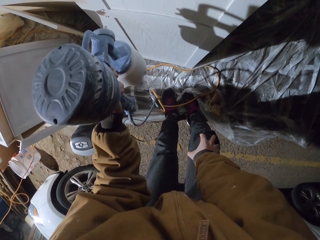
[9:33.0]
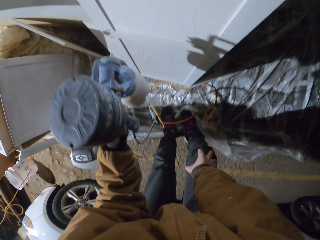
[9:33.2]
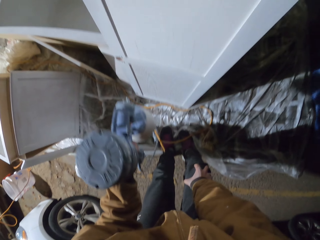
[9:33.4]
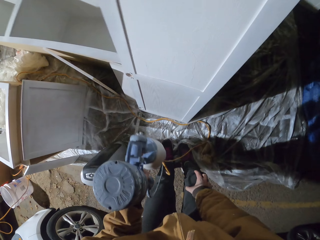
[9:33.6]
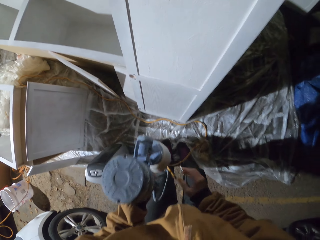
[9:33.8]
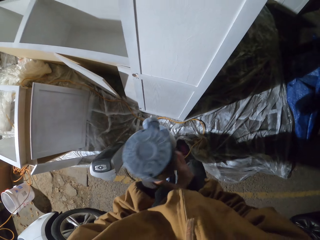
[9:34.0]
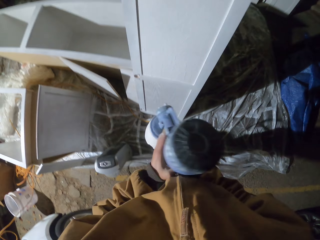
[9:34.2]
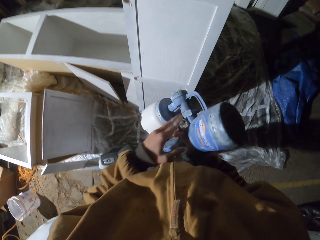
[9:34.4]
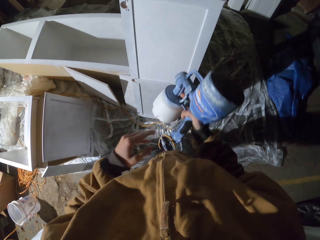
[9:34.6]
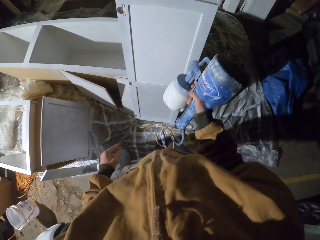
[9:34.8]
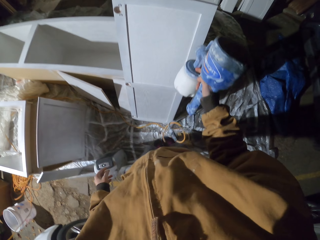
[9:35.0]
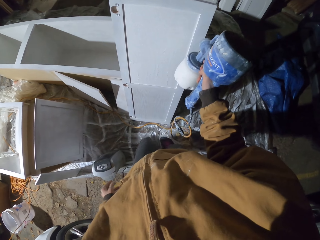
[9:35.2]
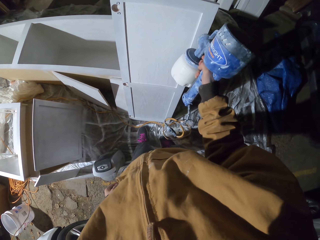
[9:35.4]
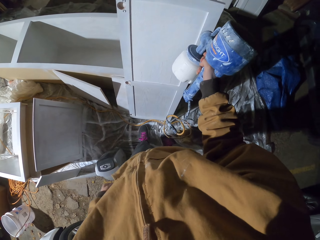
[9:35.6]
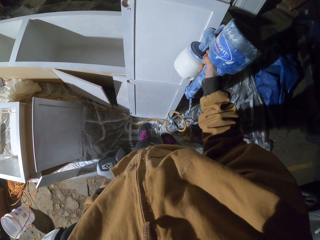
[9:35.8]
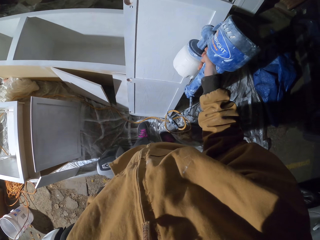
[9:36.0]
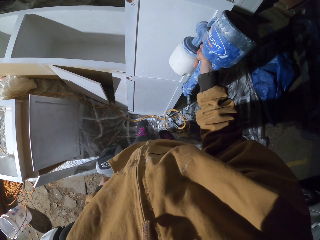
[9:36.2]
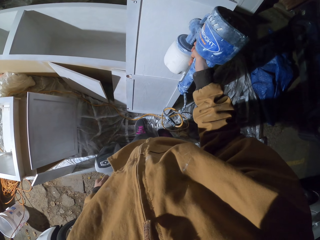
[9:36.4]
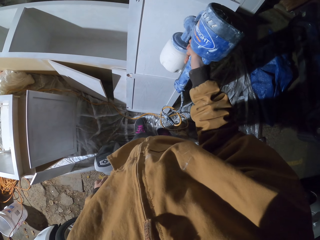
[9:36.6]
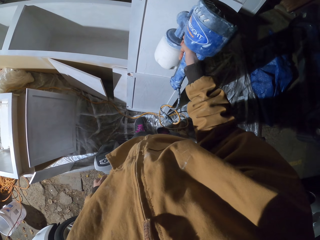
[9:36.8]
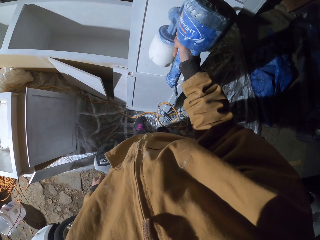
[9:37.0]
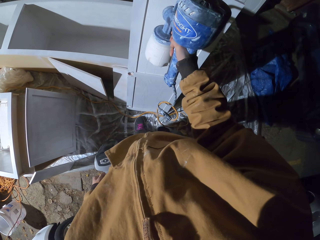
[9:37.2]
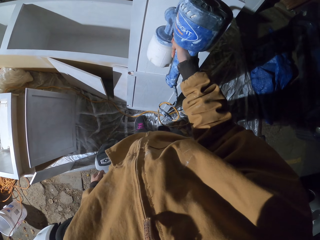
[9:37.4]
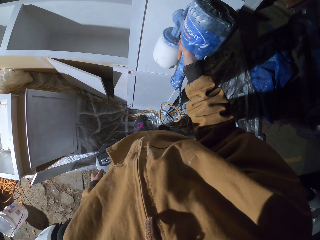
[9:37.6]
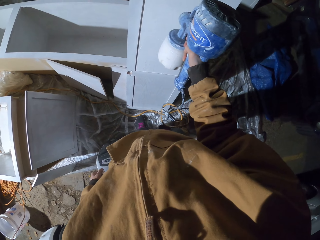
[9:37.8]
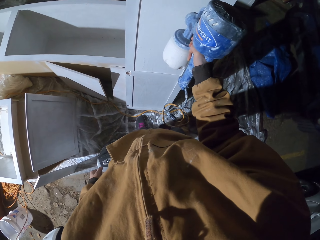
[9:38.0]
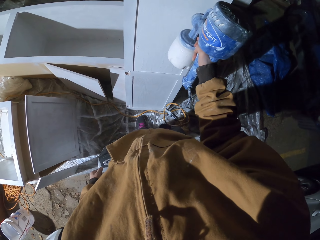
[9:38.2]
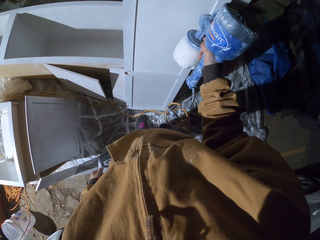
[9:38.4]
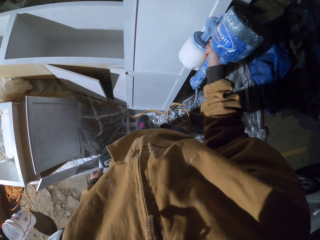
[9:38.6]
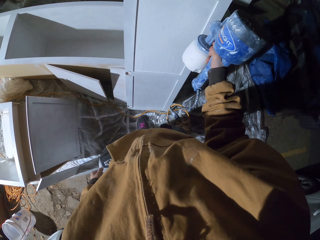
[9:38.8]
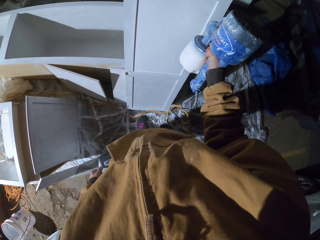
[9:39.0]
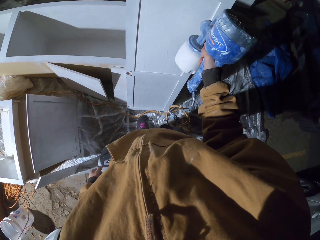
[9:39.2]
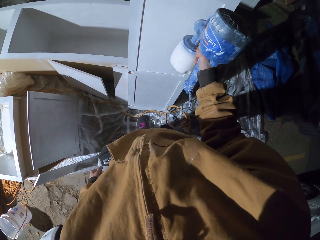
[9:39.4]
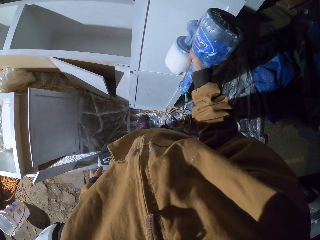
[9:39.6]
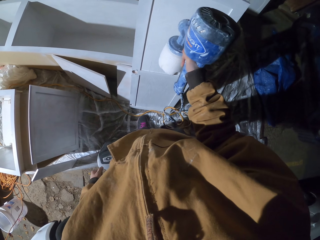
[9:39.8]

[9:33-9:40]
The camera wearer changes hands holding the paint sprayer.

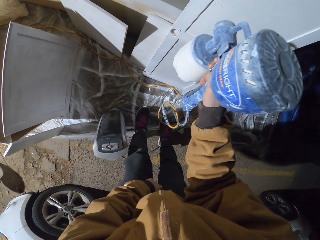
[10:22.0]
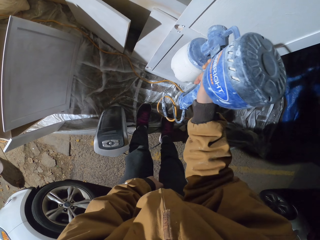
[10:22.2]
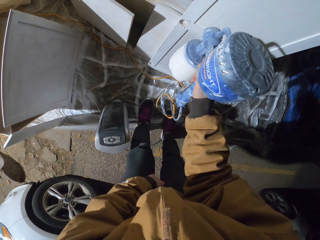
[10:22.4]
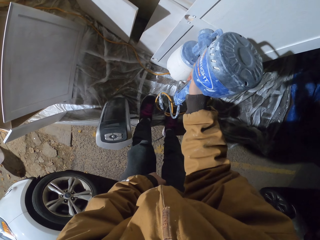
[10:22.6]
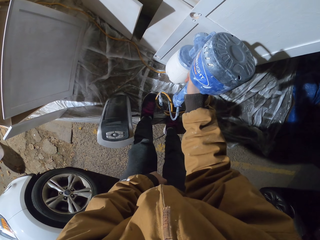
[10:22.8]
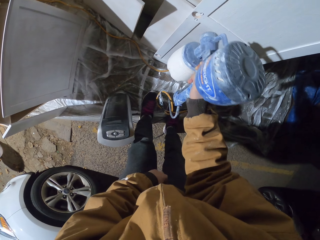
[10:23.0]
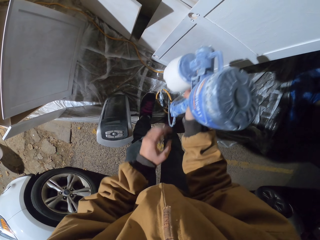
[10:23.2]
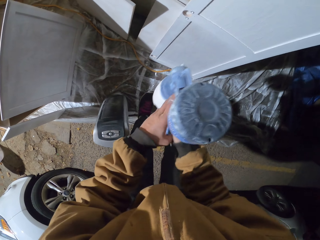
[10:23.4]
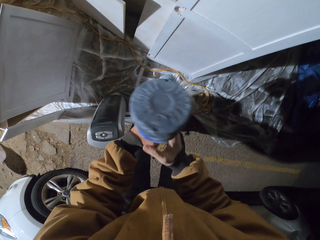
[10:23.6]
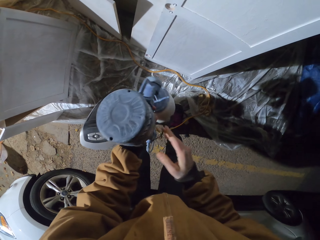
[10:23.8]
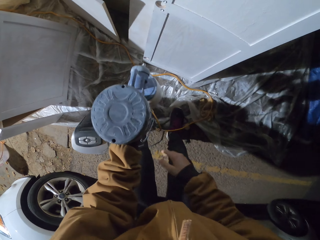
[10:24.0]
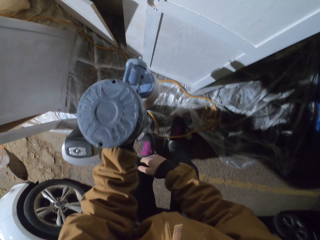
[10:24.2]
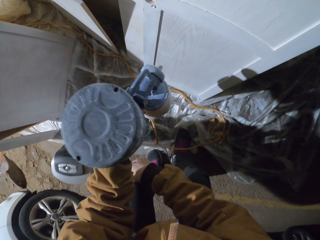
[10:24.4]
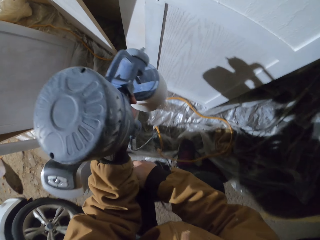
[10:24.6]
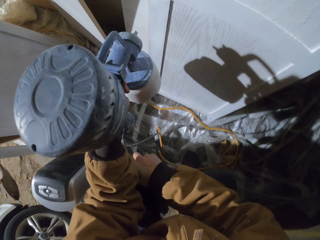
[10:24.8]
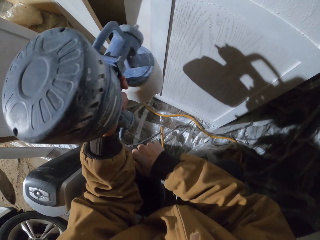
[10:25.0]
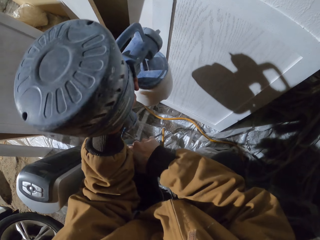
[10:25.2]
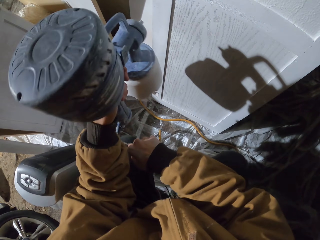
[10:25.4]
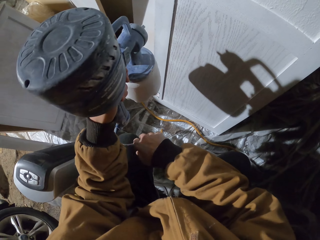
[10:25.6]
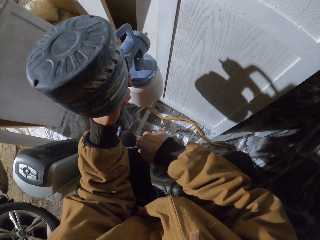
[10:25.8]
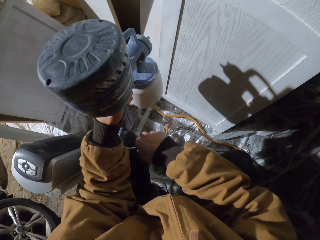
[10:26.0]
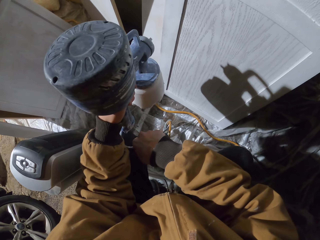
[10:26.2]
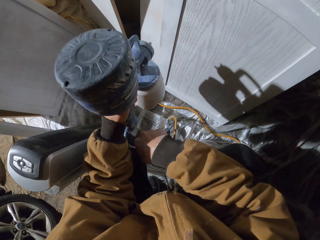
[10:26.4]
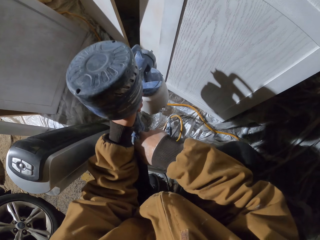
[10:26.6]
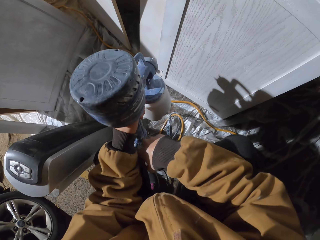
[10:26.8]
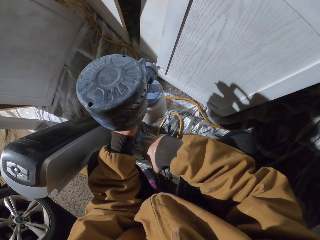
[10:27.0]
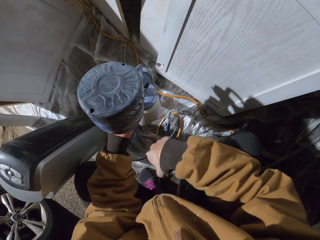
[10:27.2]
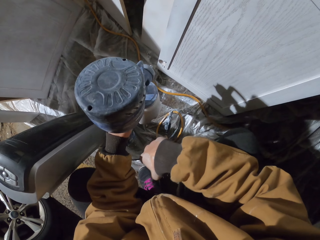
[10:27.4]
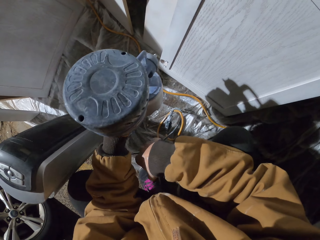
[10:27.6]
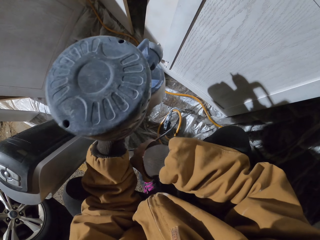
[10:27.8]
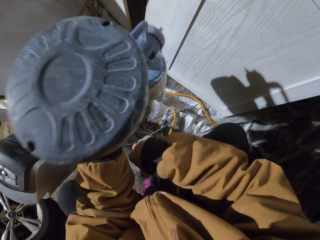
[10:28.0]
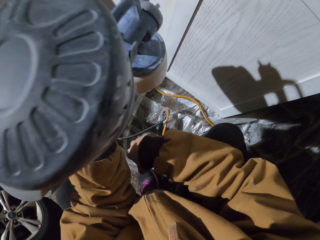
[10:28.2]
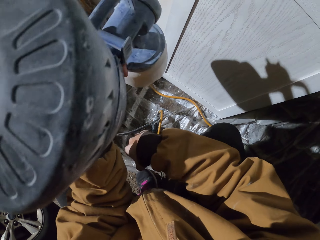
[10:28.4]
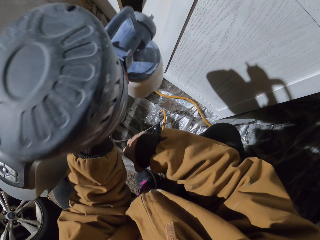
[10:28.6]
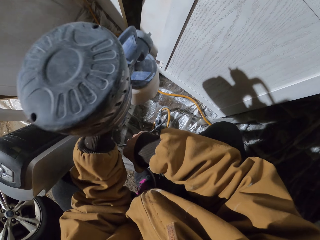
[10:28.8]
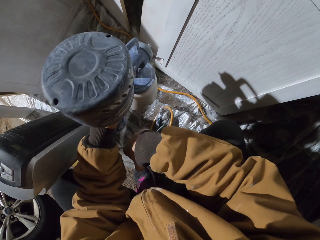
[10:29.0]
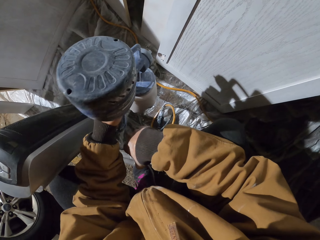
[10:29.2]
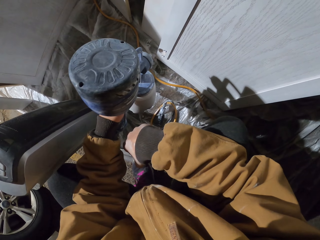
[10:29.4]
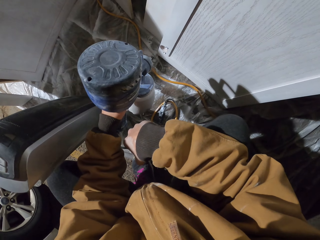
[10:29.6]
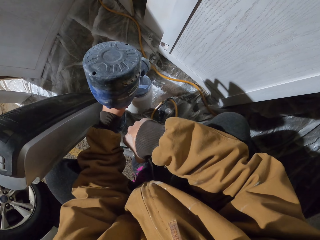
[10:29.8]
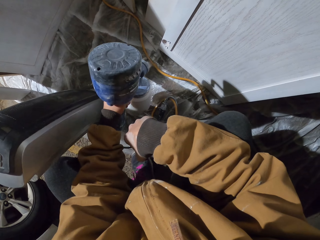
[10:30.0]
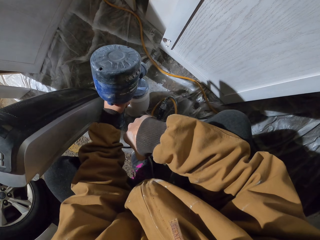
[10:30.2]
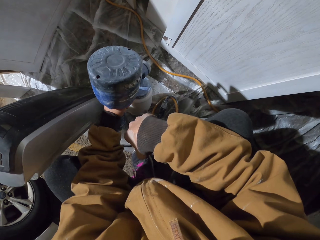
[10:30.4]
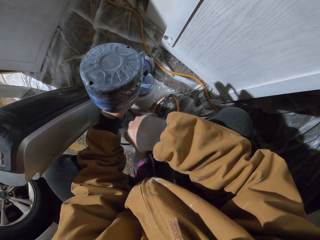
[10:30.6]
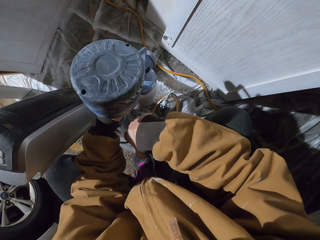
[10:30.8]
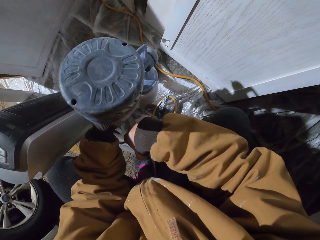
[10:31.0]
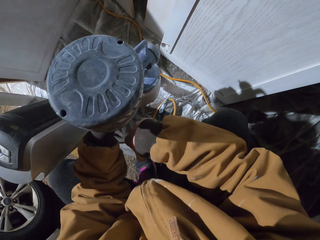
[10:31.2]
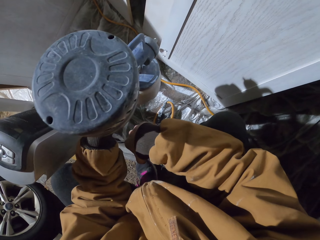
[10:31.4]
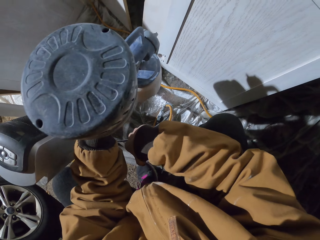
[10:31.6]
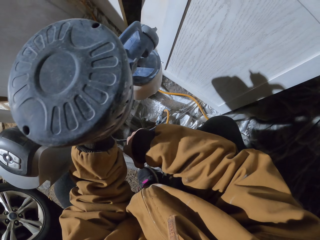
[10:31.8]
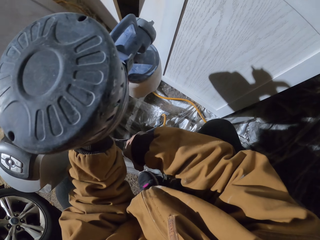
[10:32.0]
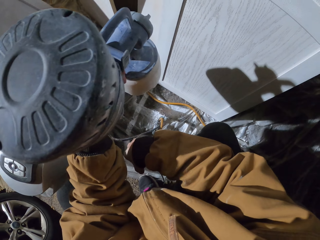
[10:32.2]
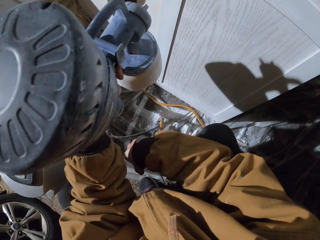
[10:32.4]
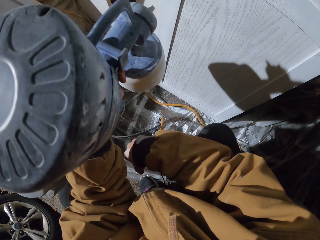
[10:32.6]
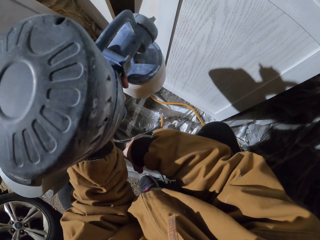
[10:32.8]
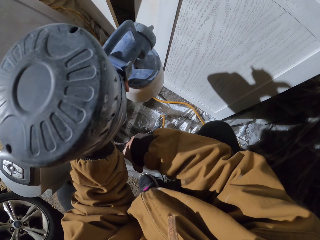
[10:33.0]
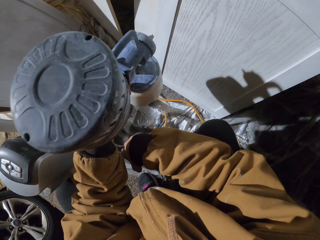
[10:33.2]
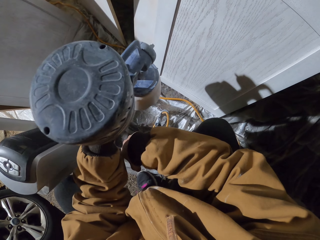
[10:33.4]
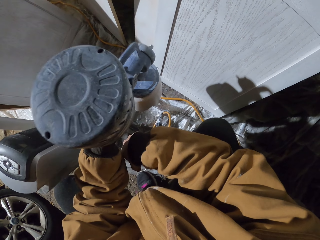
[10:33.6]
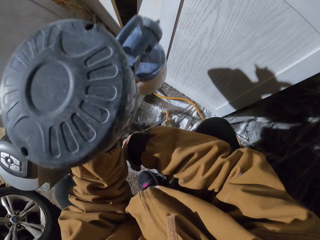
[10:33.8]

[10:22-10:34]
The camera wearer changes hands holding the paint sprayer. He squats down with the paint sprayer in his hand. He moves his hand with the paint sprayer.

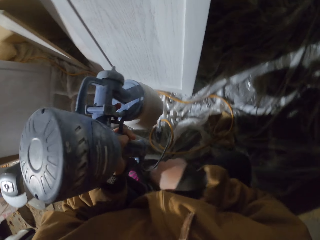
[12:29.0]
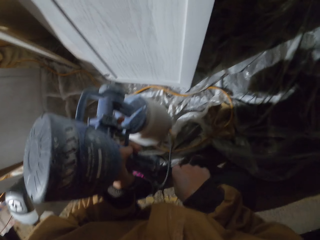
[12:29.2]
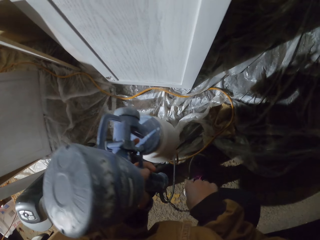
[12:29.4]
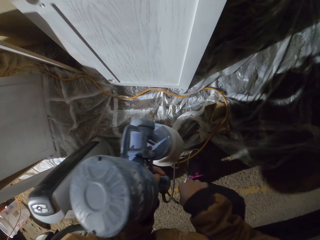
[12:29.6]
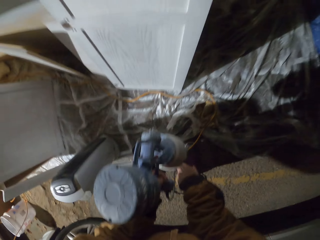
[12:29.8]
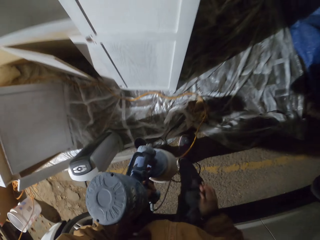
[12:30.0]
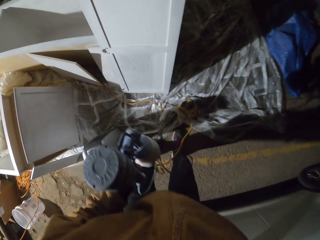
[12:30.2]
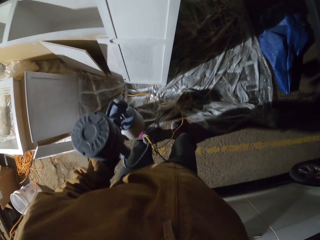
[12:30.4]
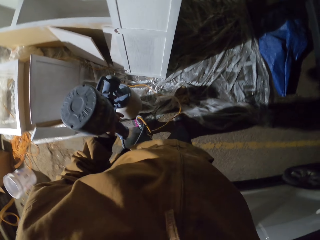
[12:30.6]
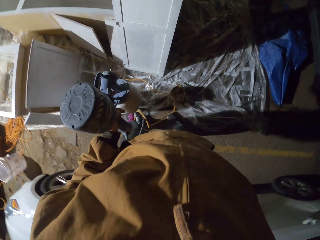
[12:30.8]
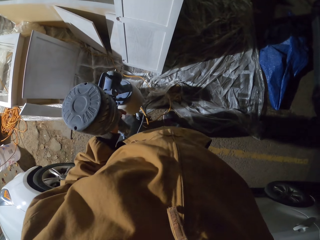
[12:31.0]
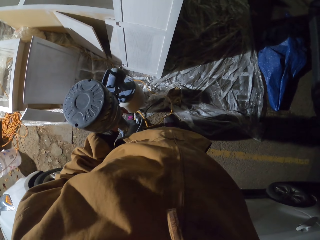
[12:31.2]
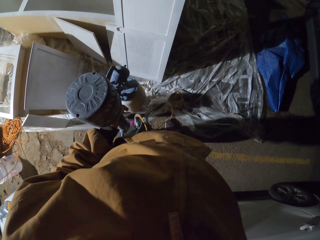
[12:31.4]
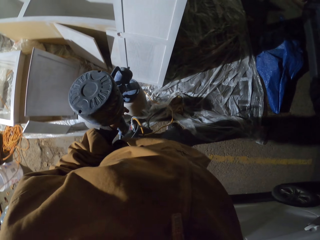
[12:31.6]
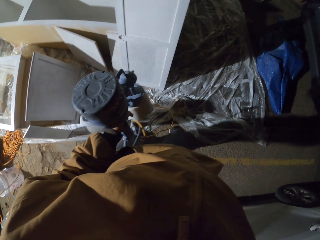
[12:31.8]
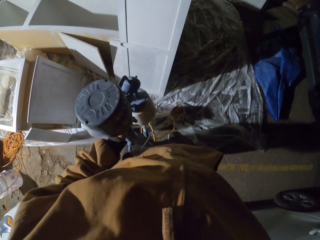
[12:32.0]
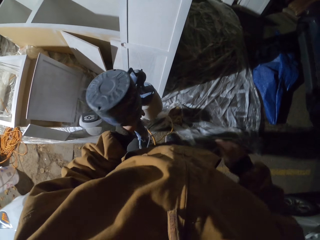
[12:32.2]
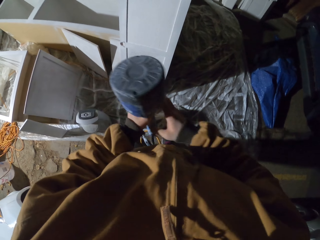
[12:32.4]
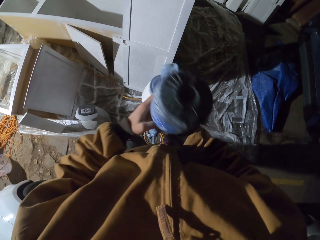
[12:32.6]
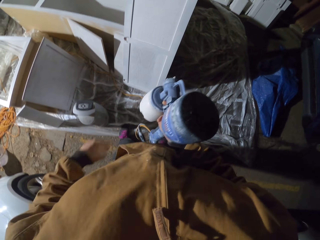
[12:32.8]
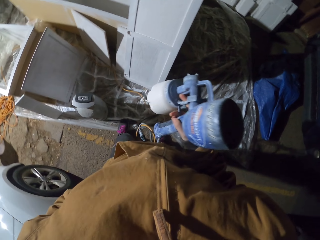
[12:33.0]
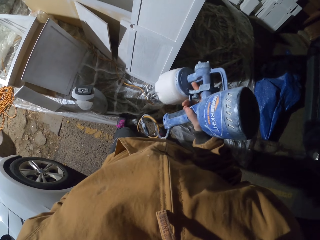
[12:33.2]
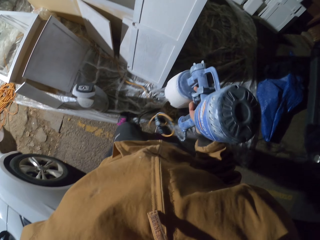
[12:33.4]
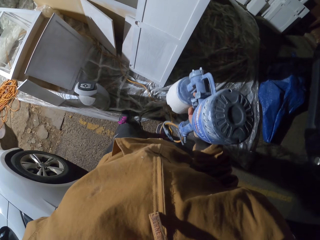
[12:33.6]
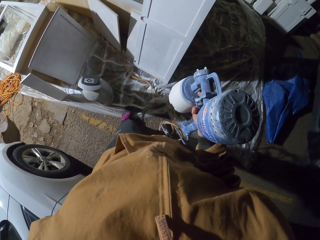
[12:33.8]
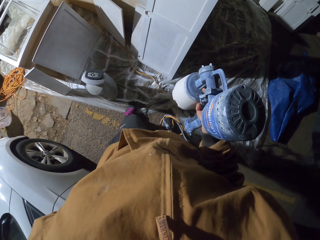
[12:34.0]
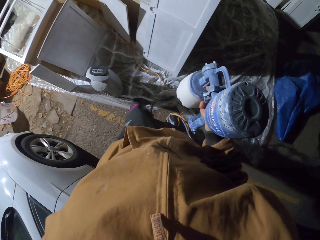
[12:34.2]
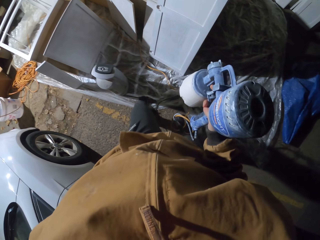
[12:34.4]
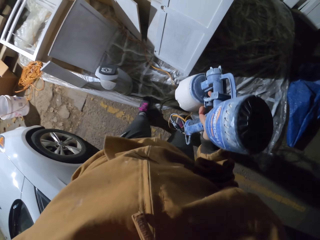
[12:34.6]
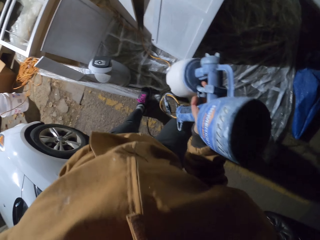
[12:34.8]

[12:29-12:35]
The camera wearer stands up on his feet. He changes hands holding the paint sprayer. He adjusts his pants.
